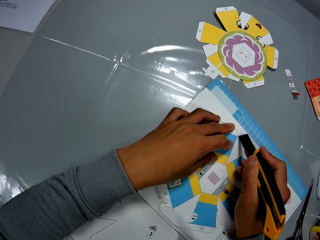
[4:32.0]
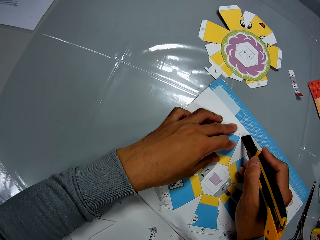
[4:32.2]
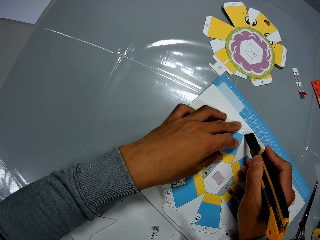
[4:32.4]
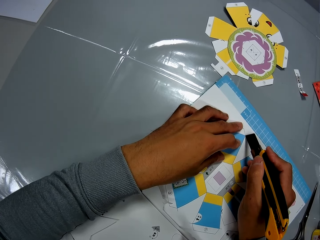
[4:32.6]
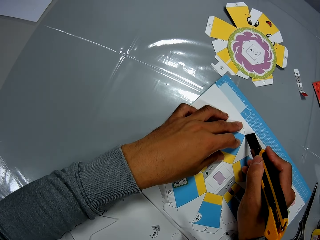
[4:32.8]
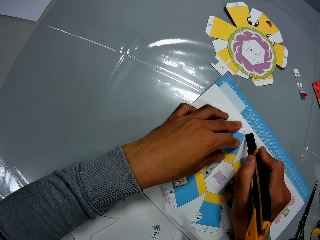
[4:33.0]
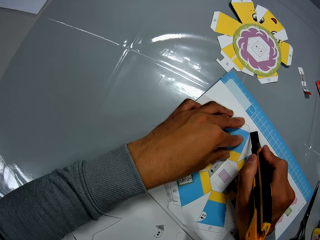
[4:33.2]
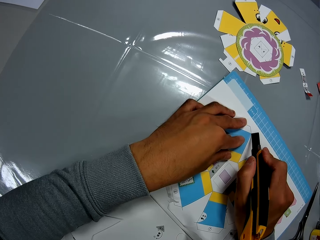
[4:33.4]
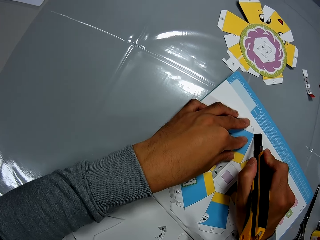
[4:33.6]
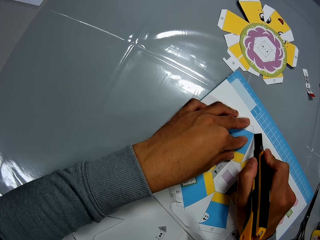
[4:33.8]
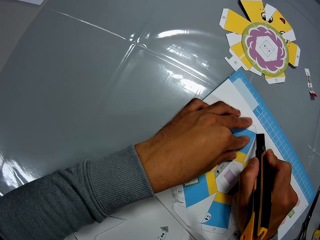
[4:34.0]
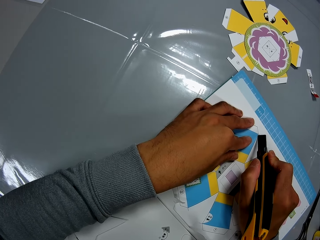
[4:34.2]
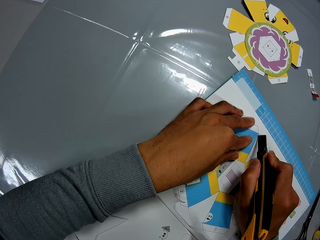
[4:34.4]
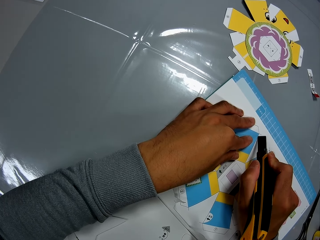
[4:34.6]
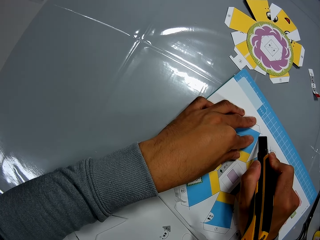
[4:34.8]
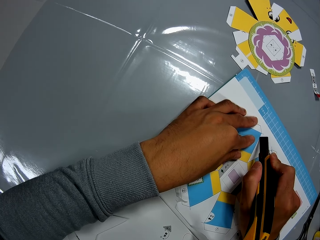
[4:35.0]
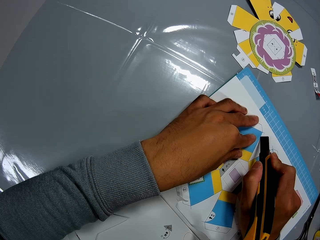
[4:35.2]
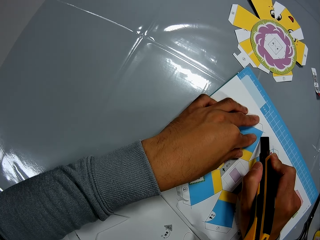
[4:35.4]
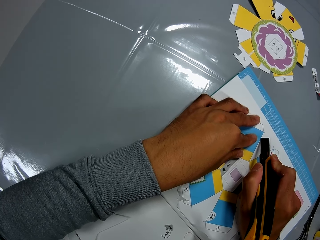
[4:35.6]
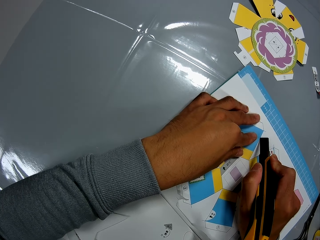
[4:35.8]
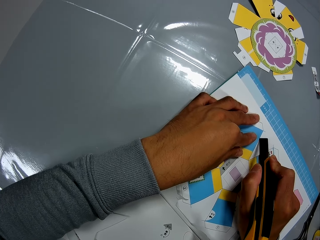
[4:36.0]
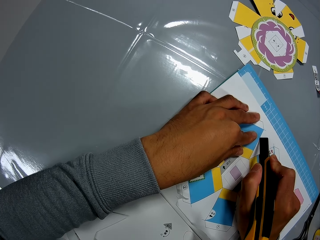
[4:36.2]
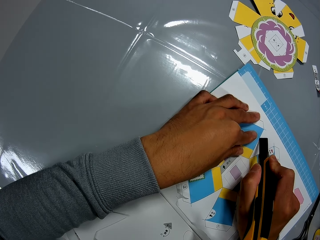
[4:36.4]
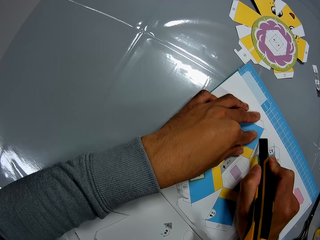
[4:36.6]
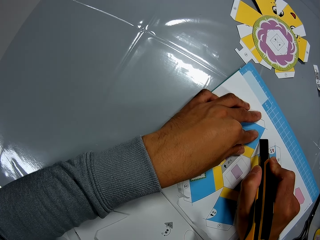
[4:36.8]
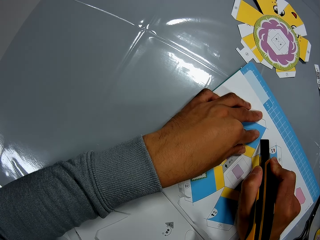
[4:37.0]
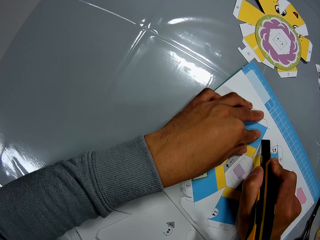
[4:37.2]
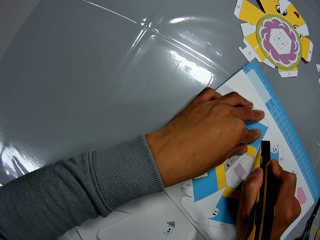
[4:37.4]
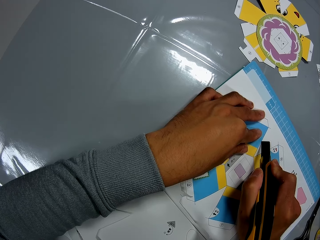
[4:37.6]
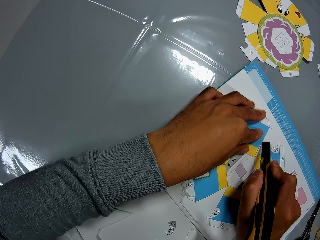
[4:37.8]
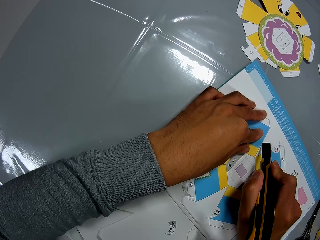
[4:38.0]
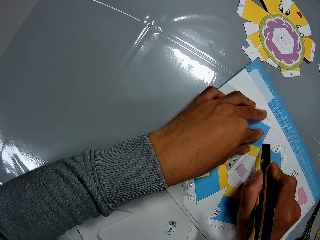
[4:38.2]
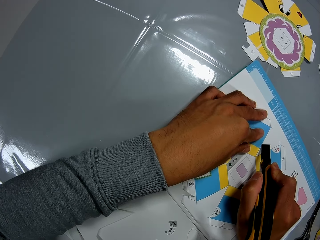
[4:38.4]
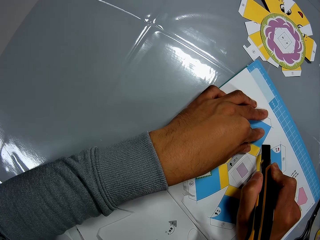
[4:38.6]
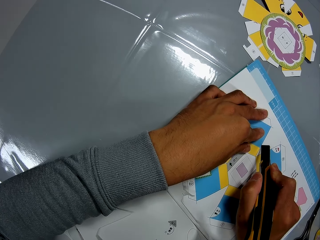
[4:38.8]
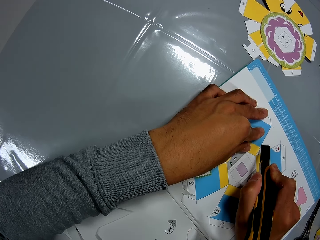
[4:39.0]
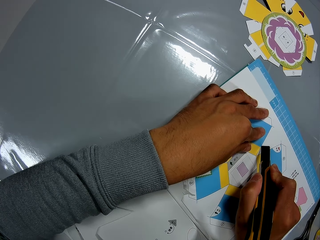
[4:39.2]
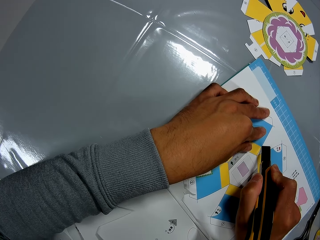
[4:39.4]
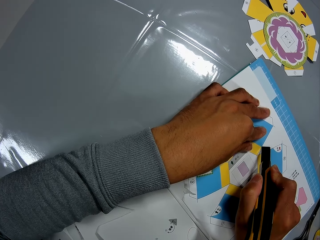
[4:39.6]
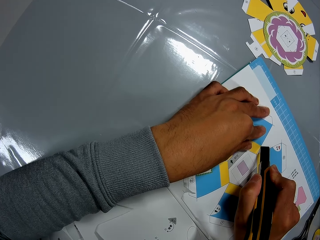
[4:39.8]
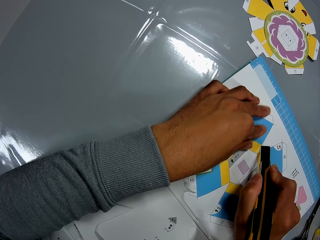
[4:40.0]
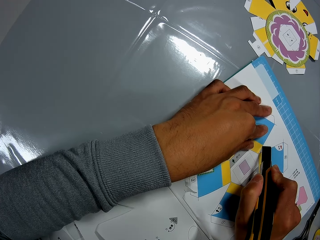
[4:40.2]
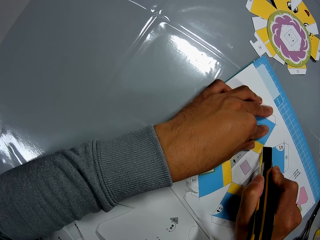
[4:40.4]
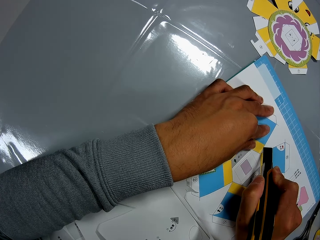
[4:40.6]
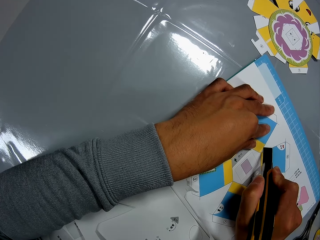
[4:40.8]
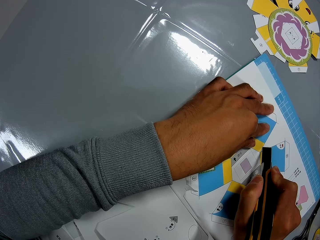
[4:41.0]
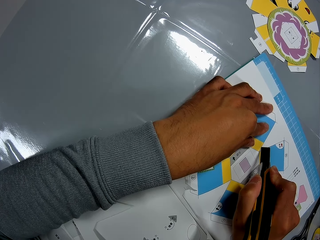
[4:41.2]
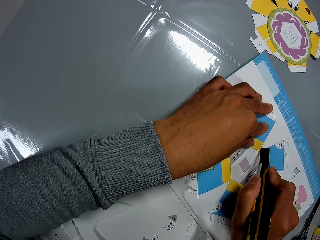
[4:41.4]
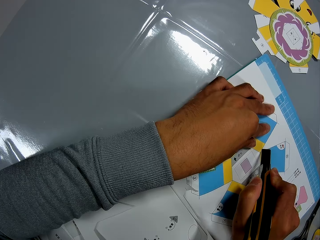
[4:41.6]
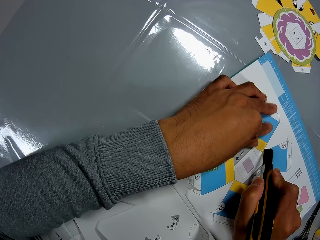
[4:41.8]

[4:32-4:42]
The camera wearer cuts the crafts material.

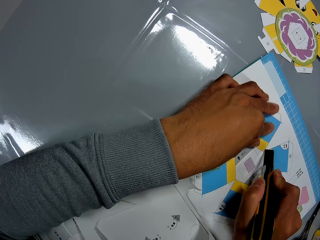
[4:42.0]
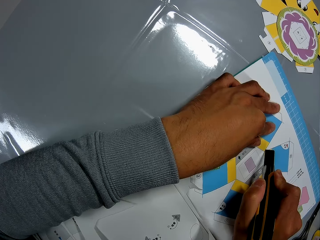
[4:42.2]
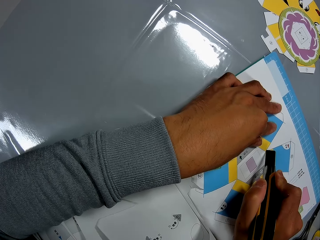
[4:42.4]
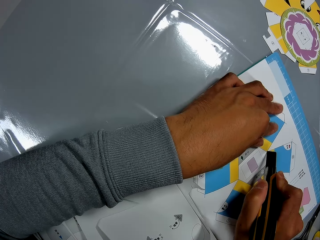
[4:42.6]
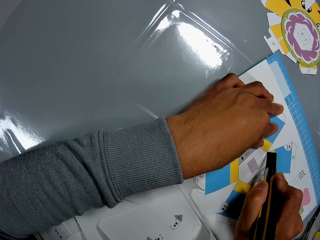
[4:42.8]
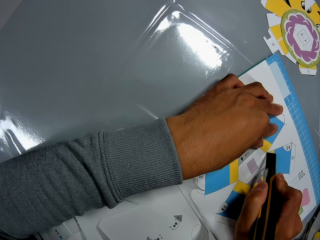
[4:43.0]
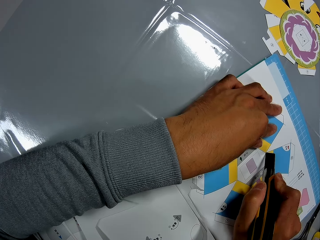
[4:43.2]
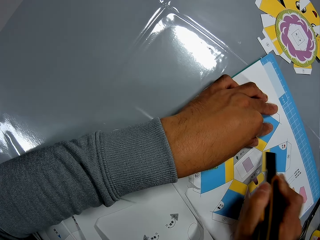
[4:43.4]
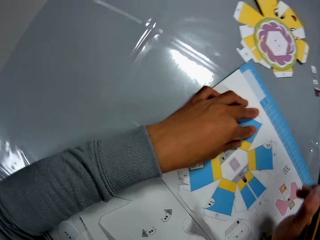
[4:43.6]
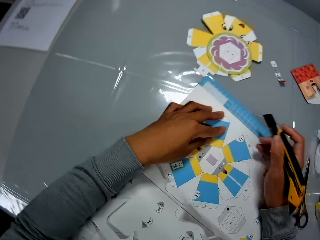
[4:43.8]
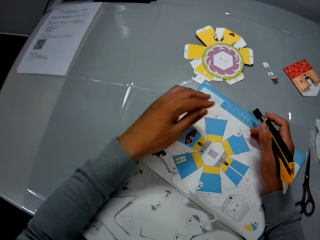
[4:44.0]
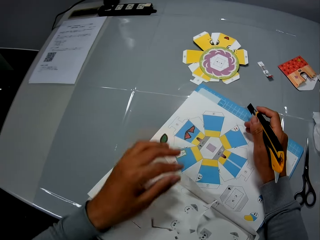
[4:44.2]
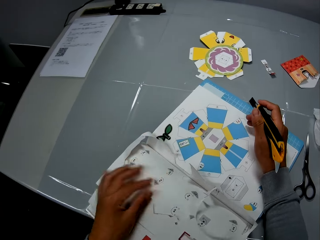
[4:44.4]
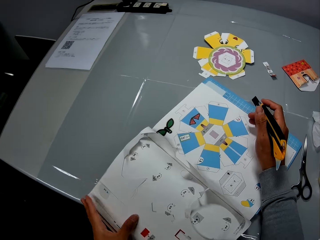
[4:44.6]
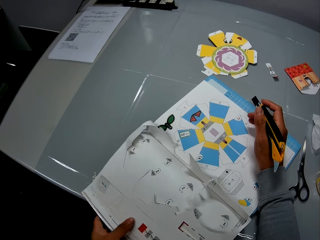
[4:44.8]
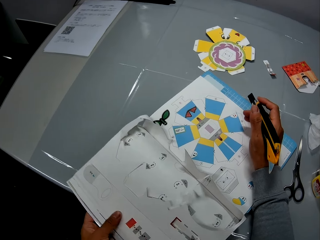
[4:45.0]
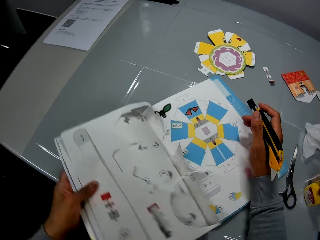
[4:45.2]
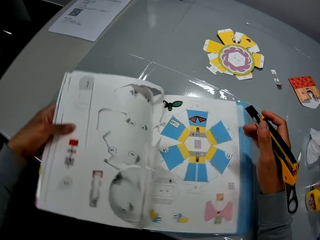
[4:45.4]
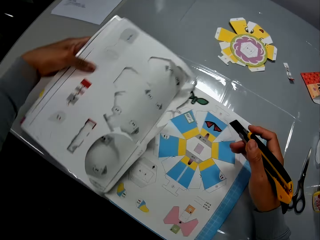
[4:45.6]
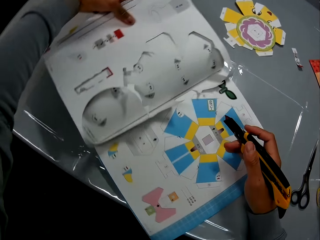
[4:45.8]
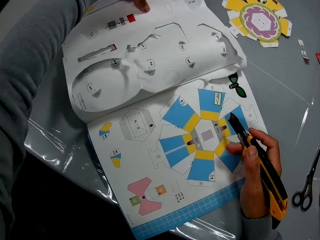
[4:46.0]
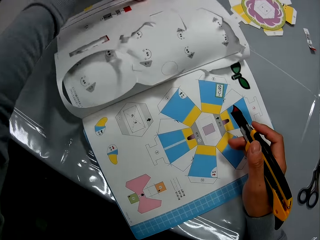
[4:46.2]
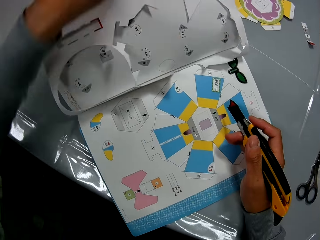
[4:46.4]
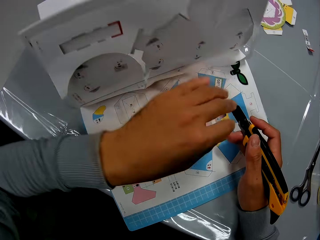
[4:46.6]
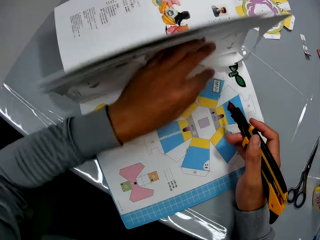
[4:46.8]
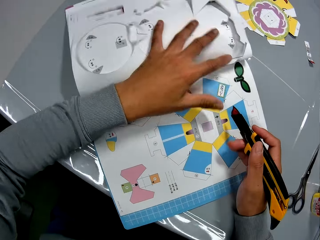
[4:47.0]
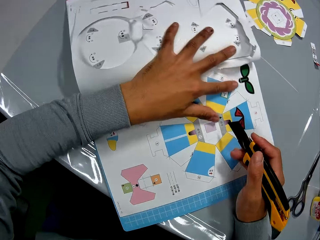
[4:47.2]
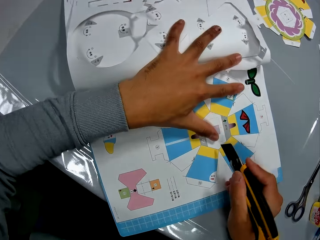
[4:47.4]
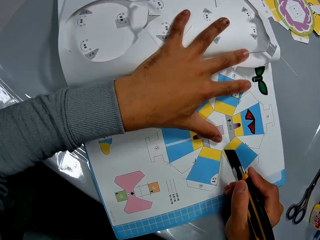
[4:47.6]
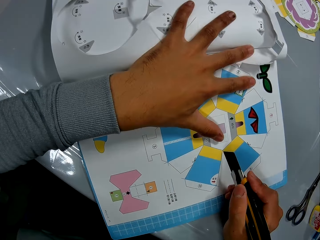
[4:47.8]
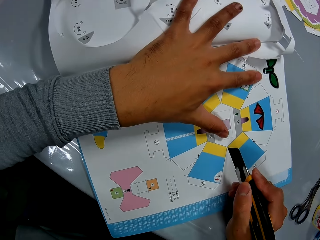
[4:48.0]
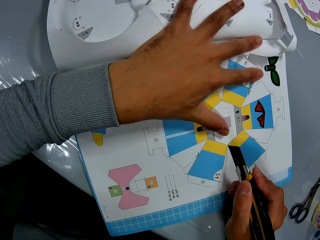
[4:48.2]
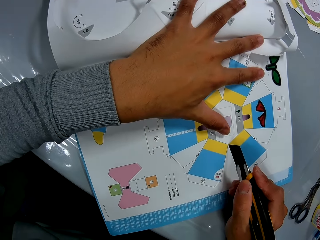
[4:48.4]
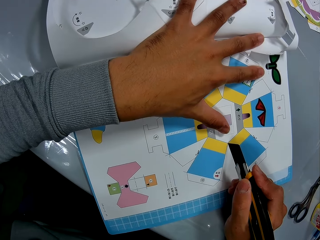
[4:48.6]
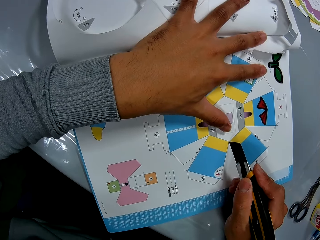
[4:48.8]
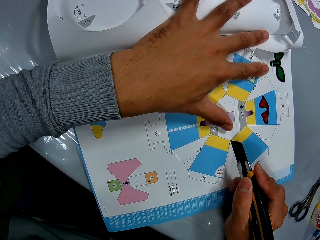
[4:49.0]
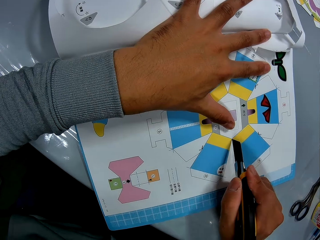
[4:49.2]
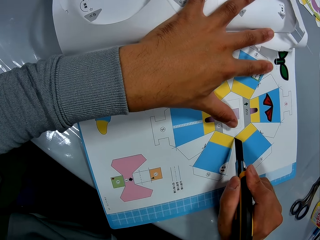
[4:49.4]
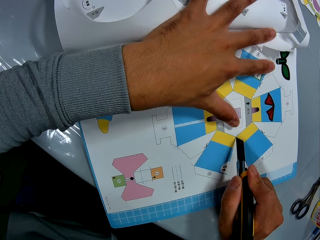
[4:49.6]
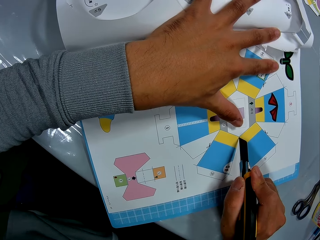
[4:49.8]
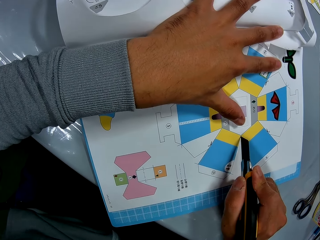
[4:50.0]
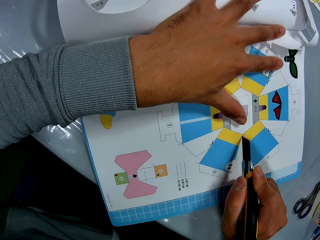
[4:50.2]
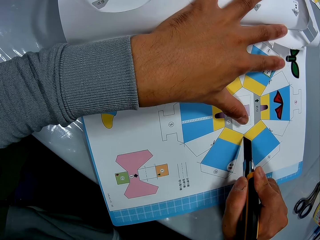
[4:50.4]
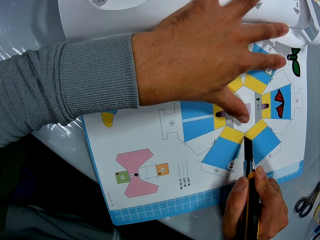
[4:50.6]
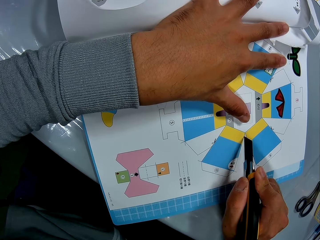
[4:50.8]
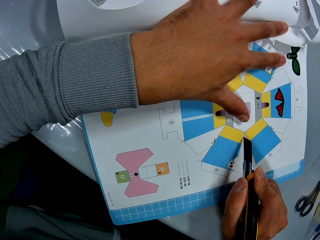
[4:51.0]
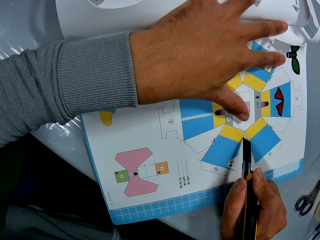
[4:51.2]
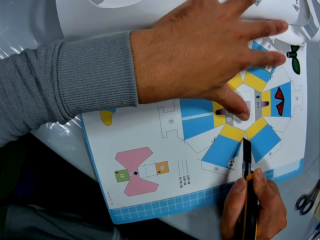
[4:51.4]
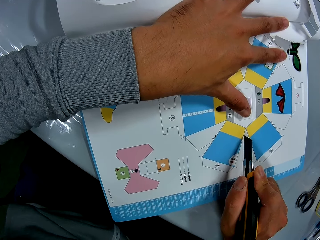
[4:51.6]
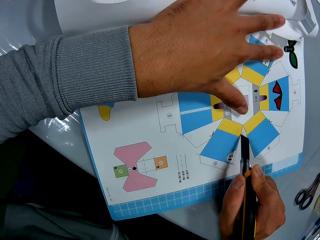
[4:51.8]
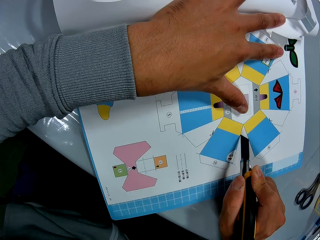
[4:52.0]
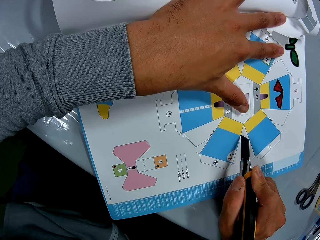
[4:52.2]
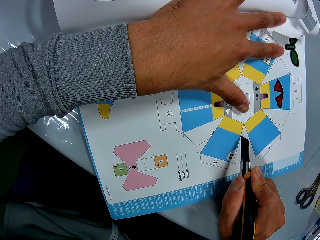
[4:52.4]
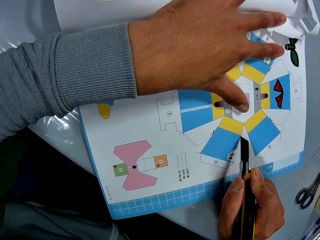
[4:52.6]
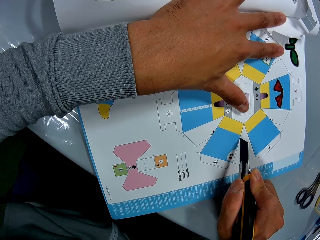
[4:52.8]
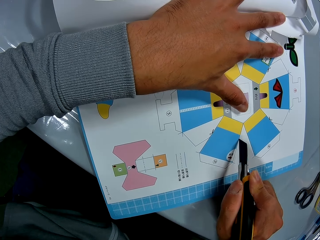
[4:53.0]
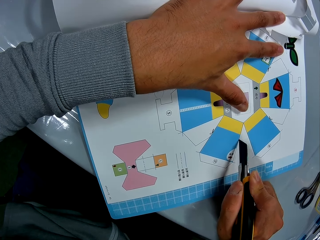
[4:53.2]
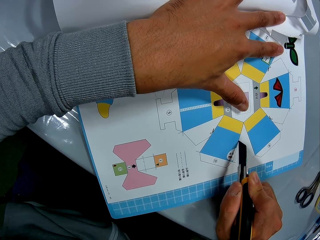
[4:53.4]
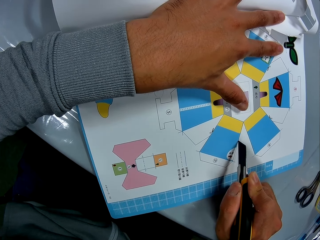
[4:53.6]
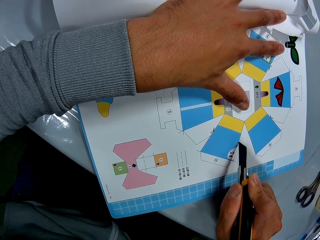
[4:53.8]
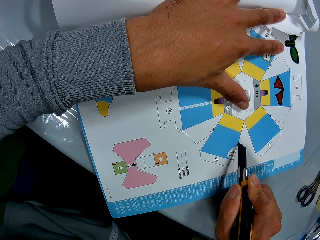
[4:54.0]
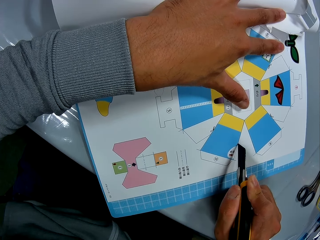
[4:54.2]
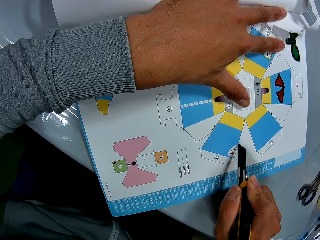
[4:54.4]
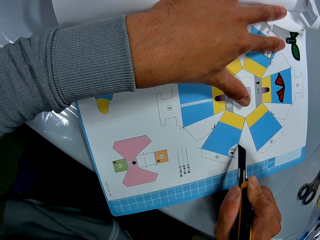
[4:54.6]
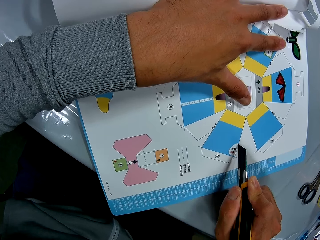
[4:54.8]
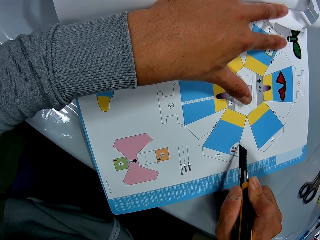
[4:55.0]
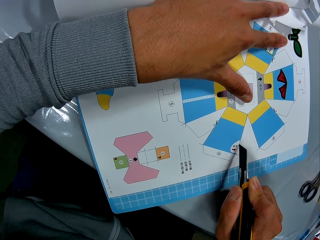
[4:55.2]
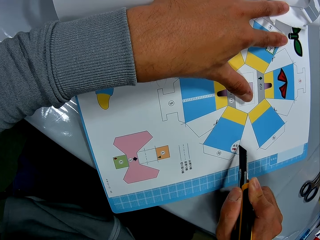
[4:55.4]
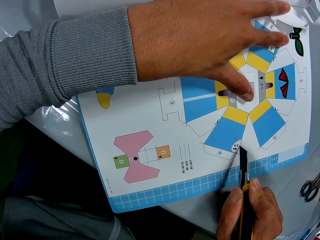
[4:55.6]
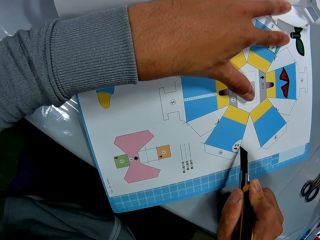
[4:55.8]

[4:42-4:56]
The camera wearer moves his hand and cuts the craft book. He holds the book. He cuts the book on the table with the cutter in his right hand and his left hand on the book.
